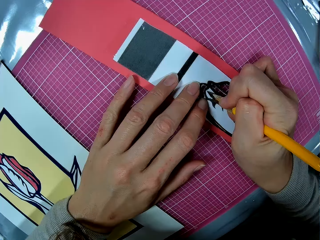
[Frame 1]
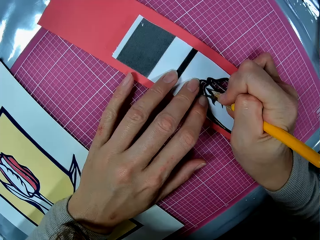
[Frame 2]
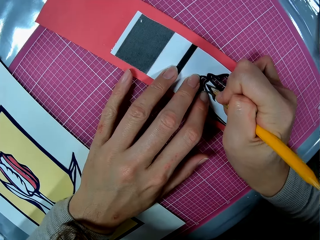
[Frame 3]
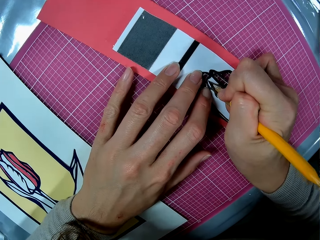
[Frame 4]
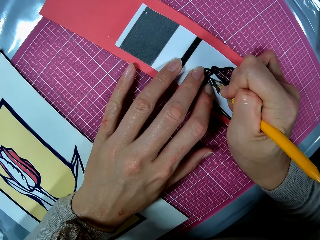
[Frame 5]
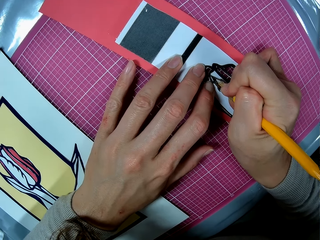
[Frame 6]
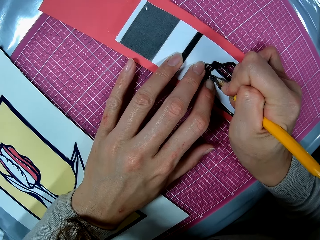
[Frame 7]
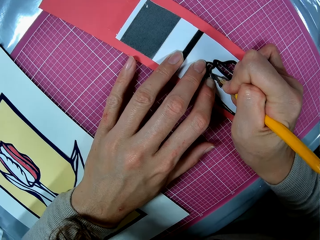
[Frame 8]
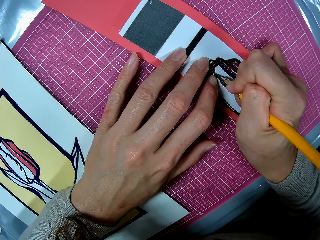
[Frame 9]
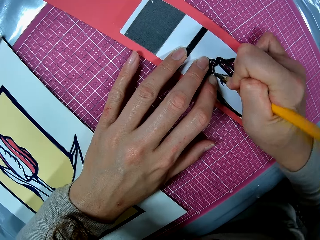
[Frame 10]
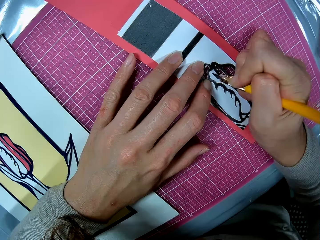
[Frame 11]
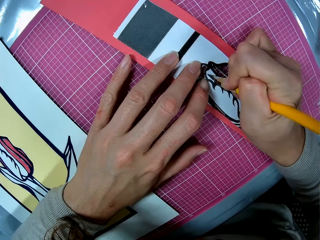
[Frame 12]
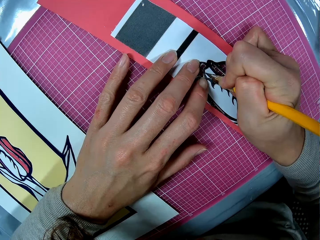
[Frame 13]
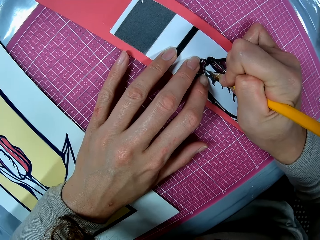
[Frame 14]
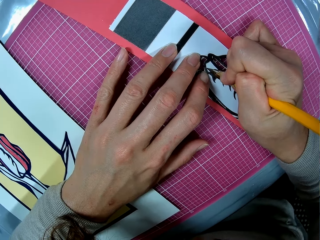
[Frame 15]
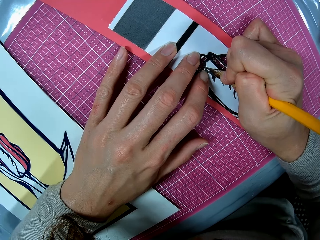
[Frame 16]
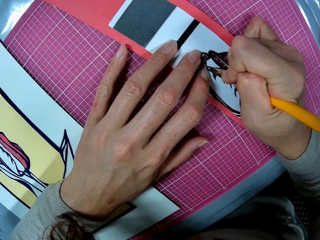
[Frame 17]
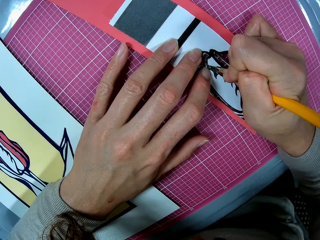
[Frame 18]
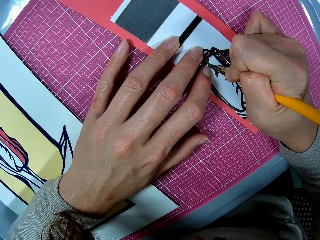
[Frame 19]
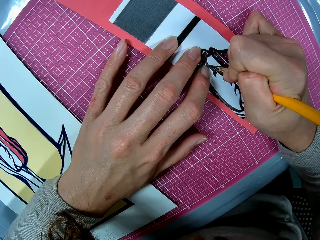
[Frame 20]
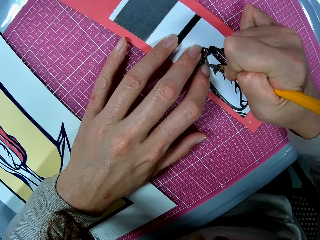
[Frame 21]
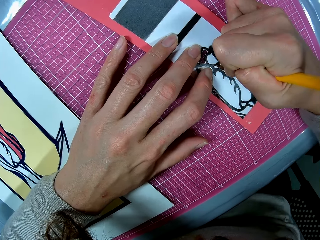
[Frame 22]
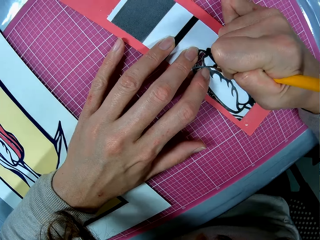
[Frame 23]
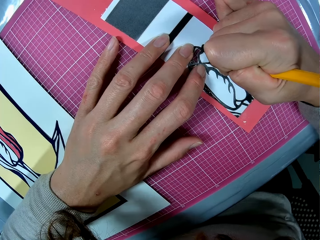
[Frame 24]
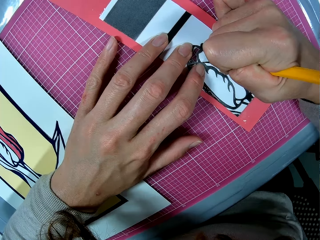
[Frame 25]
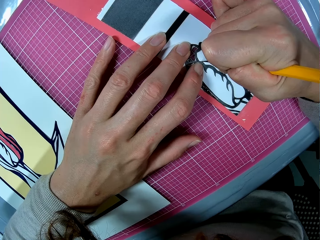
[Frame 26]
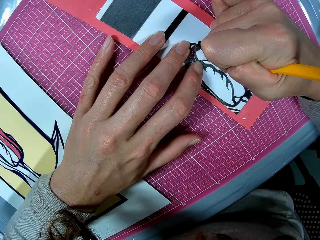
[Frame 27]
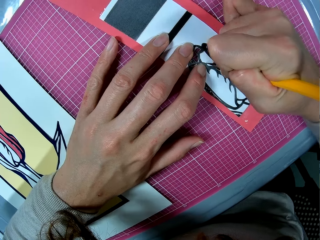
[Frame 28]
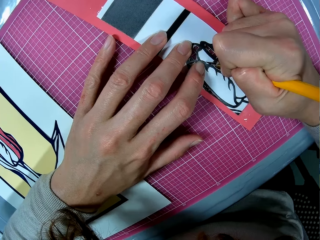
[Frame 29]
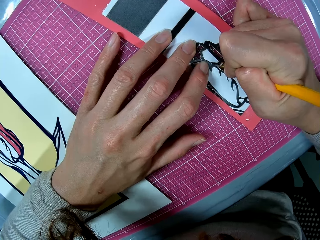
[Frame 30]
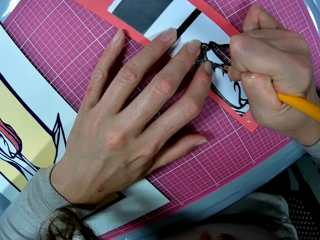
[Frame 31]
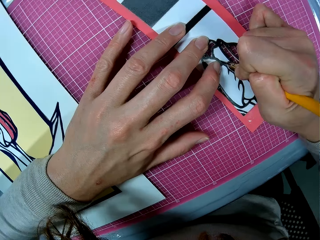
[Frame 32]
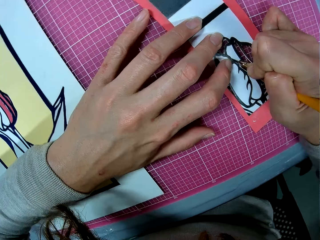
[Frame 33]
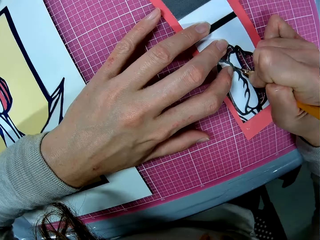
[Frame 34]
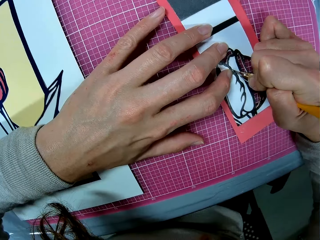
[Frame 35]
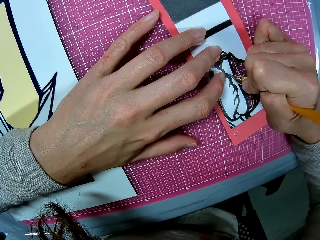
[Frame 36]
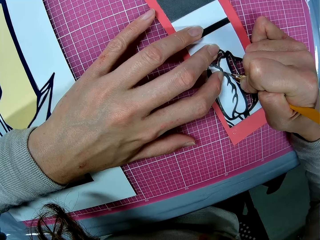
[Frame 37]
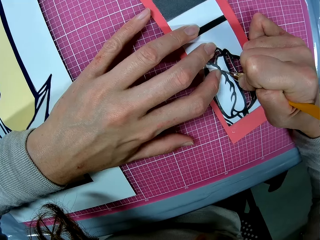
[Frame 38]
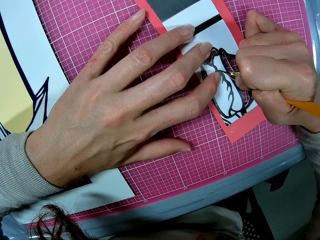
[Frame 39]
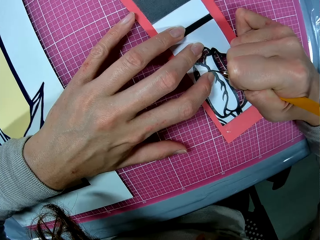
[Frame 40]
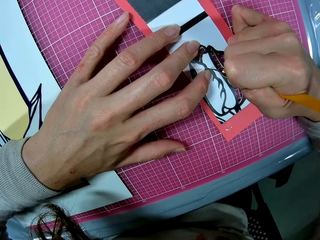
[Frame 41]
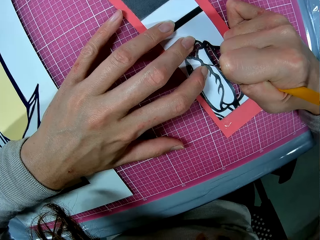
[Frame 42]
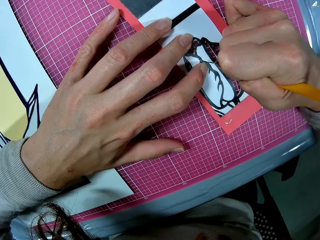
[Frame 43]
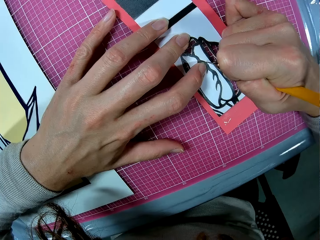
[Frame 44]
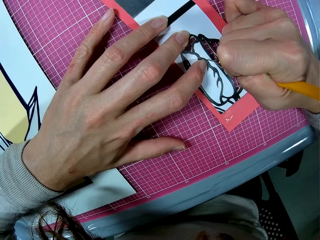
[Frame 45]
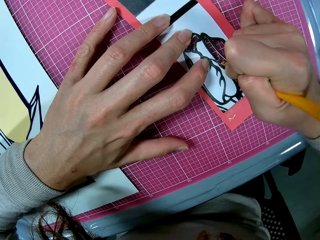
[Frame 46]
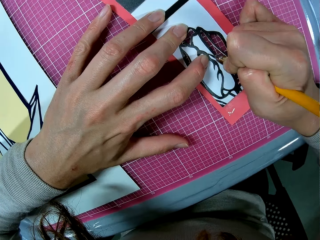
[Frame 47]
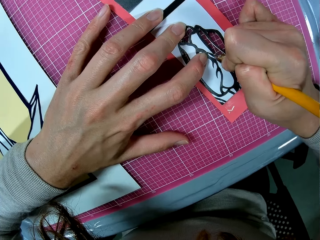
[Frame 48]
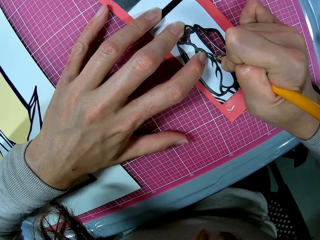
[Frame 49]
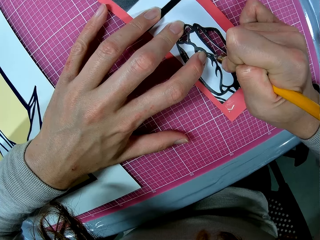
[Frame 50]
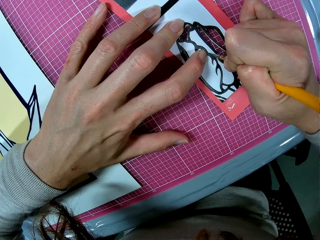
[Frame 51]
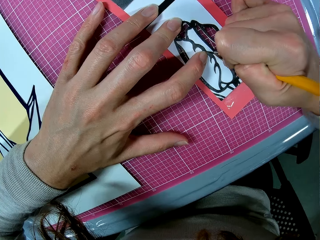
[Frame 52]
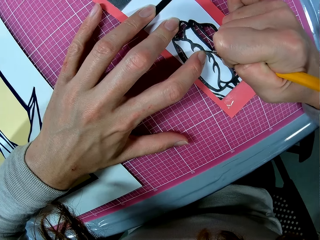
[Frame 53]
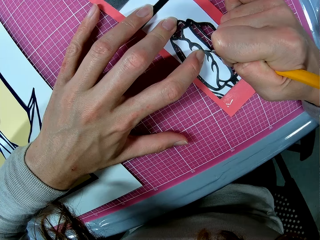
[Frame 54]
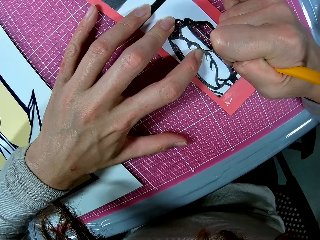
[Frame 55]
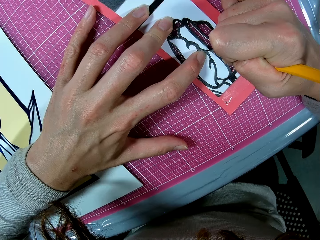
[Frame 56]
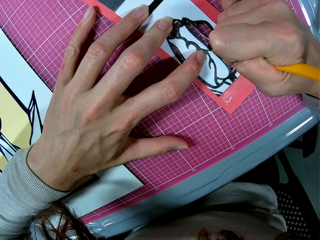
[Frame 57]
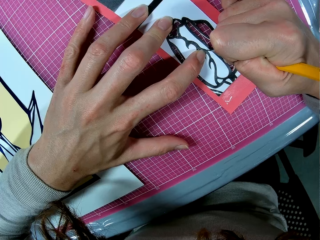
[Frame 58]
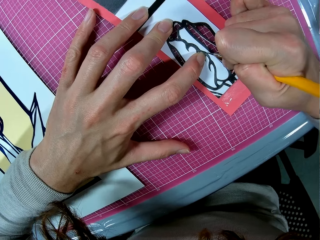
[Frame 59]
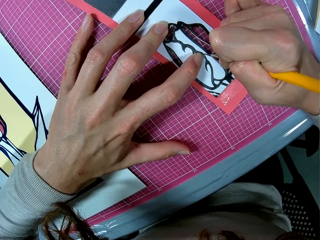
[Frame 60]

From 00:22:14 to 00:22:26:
The camera wearer cuts out an art piece from the art sheet with the craft knife.

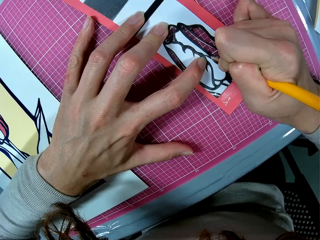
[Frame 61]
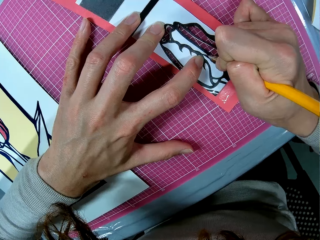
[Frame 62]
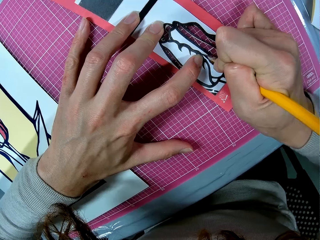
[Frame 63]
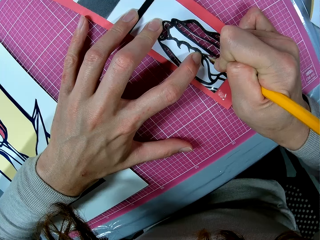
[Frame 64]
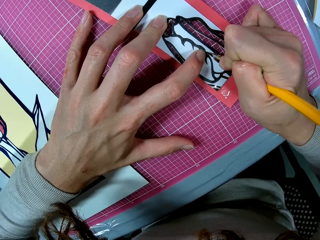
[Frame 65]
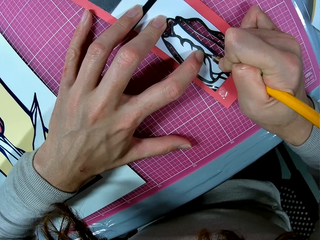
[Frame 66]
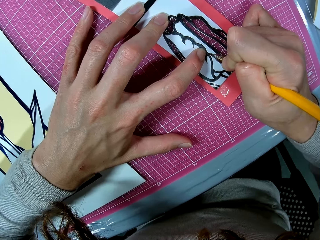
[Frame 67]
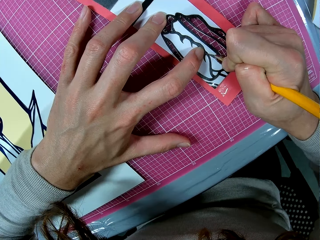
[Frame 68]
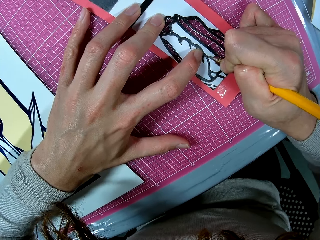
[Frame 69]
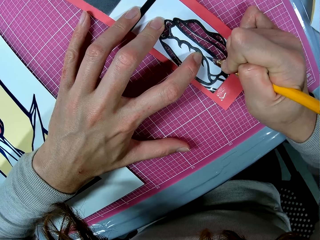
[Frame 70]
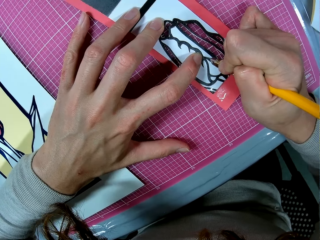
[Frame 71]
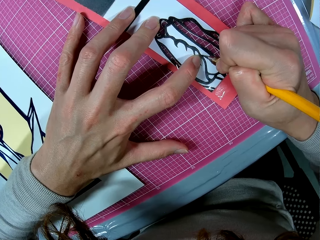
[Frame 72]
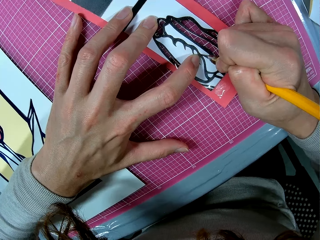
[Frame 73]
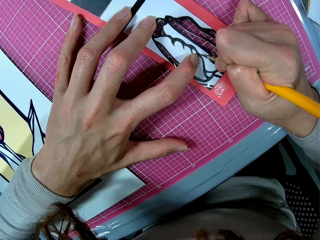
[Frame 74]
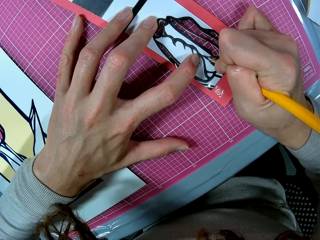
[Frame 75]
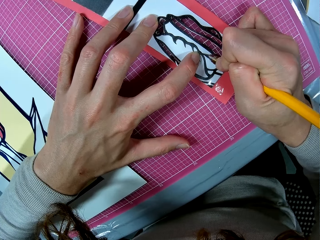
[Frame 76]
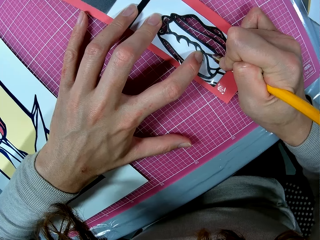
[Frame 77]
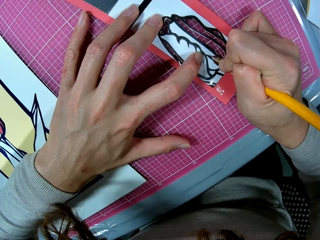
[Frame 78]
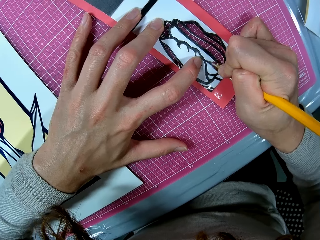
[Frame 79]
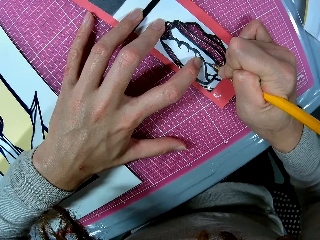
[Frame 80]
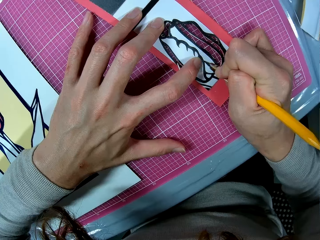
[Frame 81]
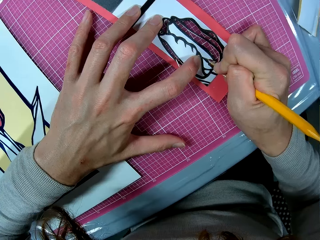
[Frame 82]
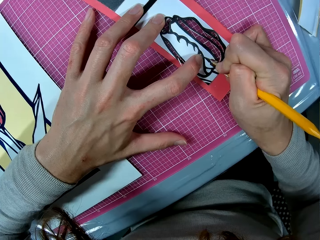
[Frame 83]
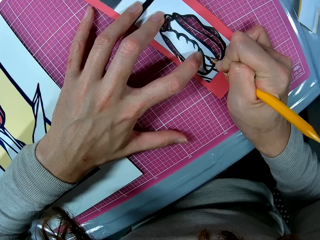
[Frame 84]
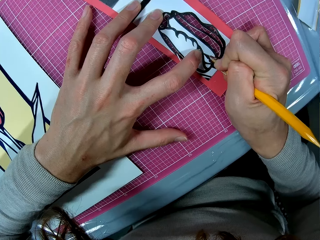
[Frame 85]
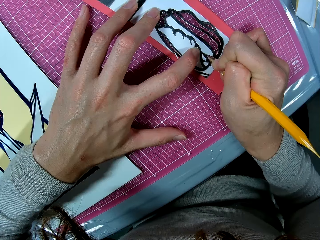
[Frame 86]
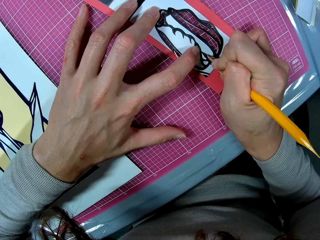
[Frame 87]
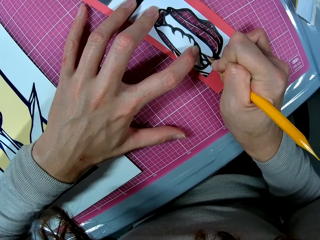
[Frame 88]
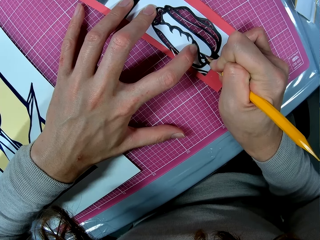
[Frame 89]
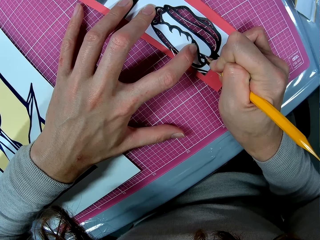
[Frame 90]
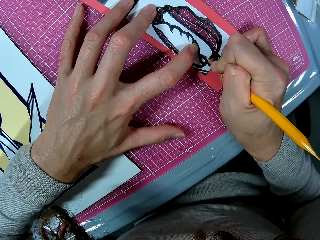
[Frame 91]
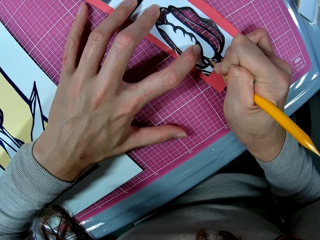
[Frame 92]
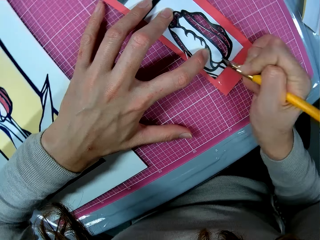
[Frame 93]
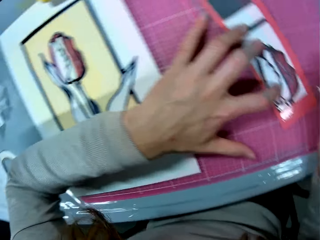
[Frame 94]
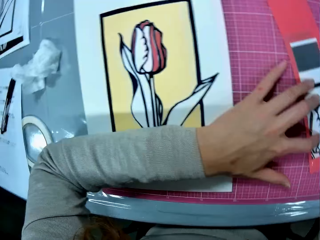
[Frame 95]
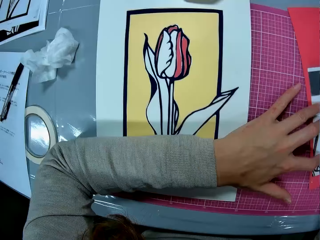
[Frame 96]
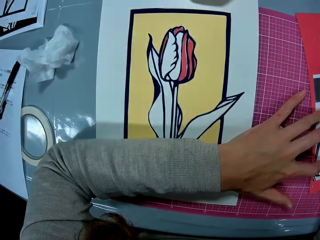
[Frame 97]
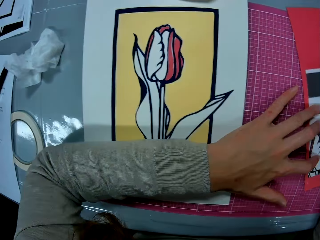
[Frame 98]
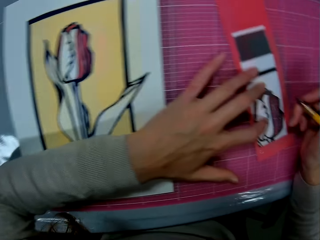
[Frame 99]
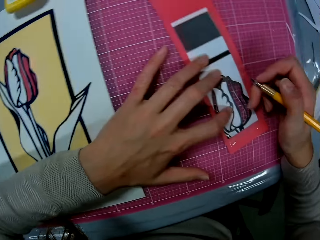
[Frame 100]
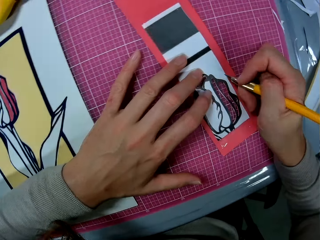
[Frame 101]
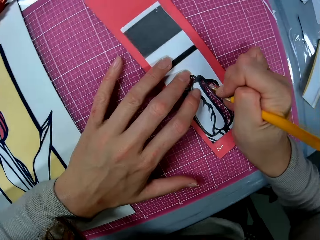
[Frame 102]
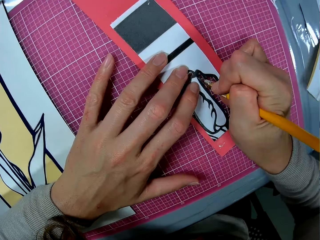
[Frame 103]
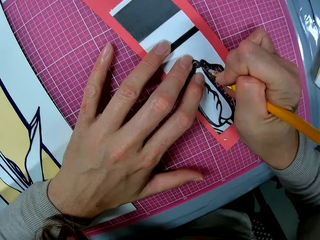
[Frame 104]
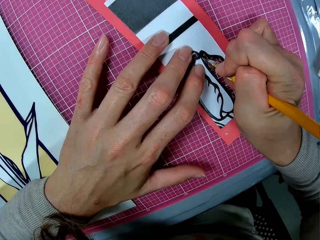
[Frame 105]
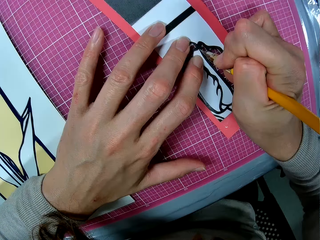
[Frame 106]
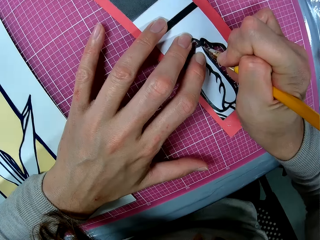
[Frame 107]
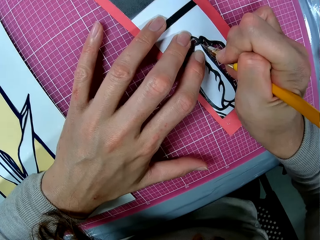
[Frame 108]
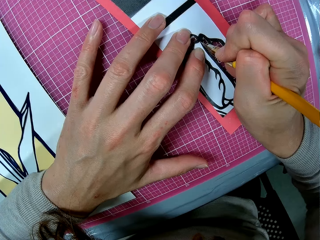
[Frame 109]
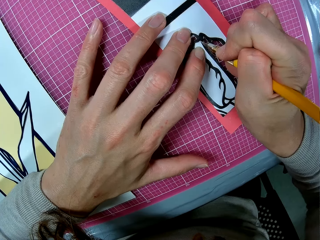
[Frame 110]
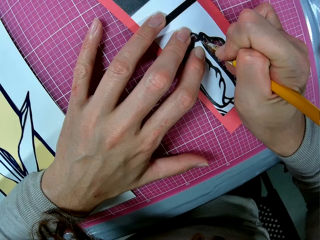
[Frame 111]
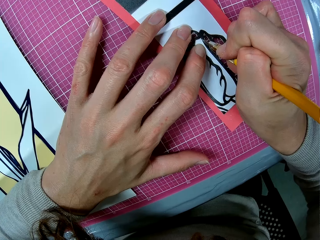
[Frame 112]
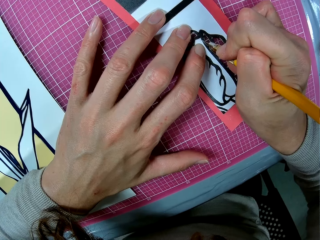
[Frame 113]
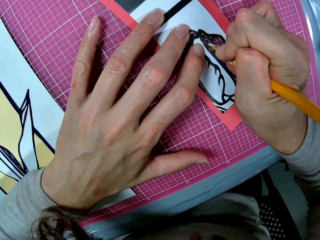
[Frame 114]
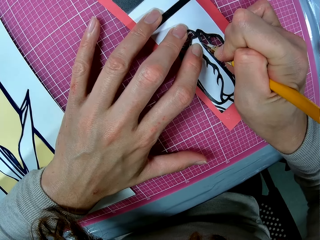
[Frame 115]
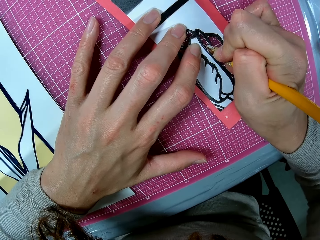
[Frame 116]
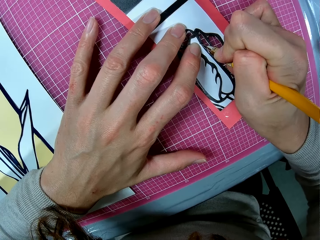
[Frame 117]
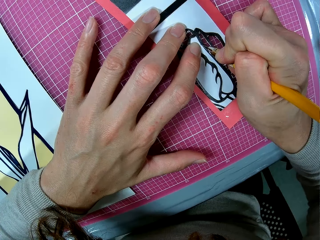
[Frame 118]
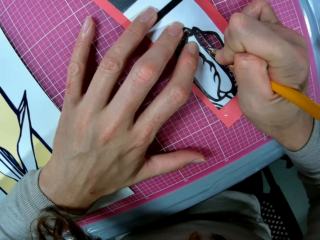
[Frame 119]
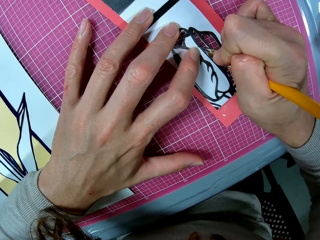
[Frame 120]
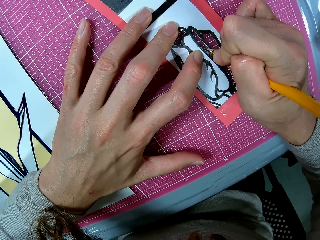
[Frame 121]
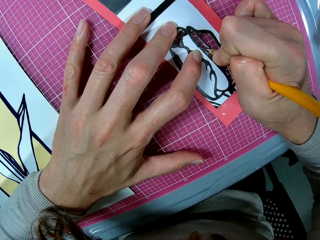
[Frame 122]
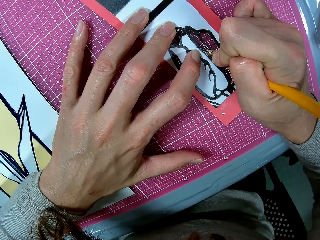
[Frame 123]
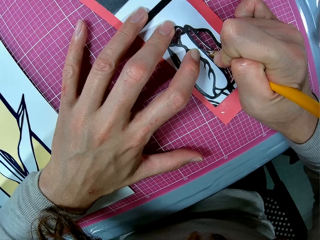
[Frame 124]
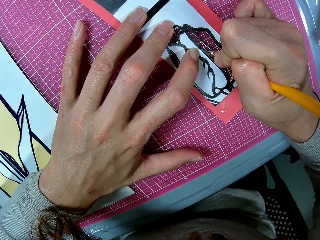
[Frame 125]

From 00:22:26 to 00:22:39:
The camera wearer looks towards the art work on the pink sheet. They cut out an art piece from the art sheet with the craft knife.
